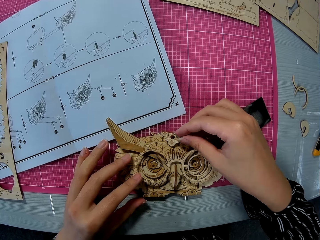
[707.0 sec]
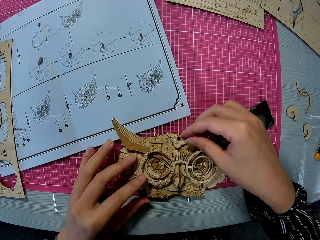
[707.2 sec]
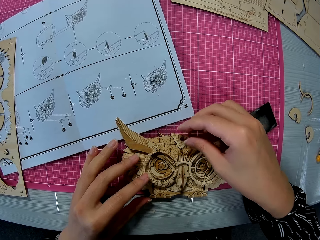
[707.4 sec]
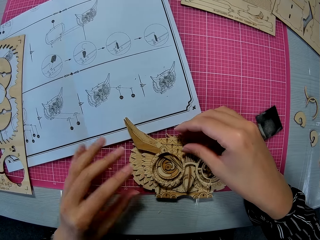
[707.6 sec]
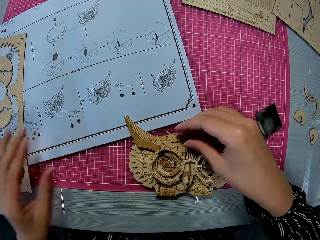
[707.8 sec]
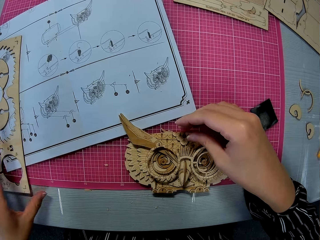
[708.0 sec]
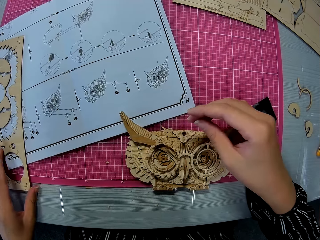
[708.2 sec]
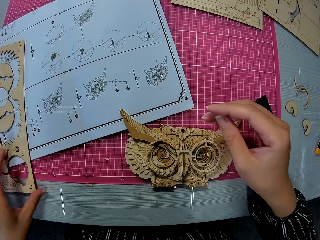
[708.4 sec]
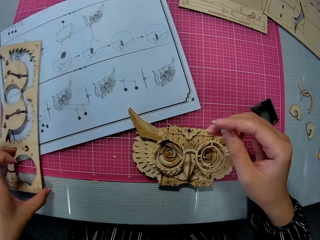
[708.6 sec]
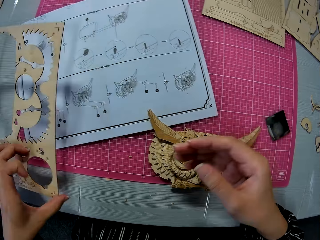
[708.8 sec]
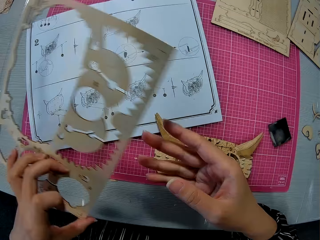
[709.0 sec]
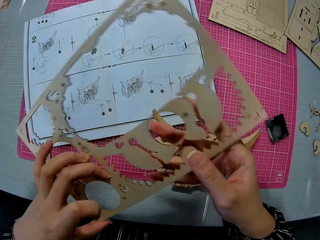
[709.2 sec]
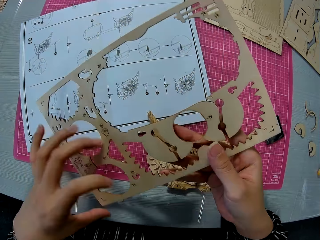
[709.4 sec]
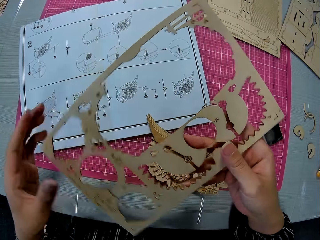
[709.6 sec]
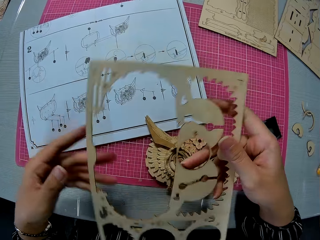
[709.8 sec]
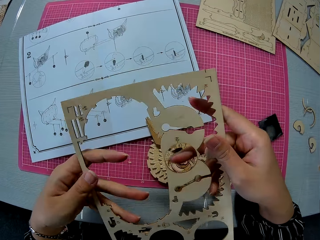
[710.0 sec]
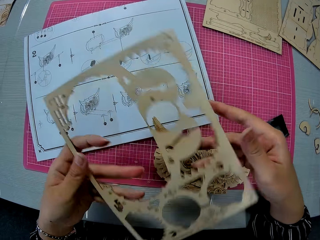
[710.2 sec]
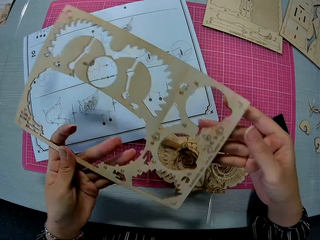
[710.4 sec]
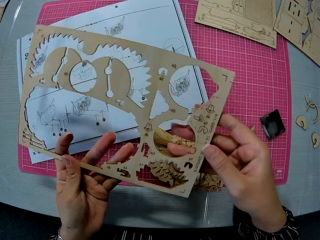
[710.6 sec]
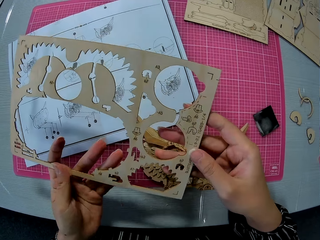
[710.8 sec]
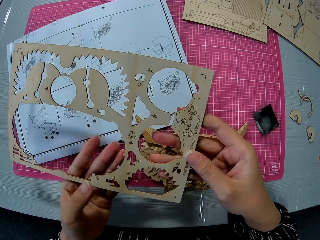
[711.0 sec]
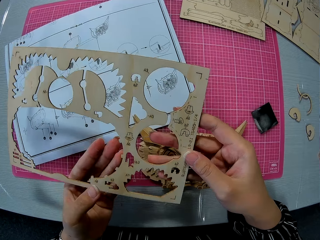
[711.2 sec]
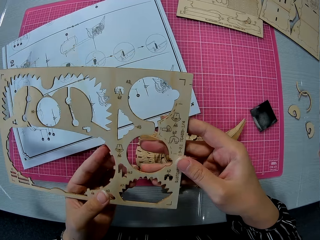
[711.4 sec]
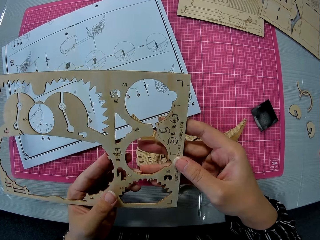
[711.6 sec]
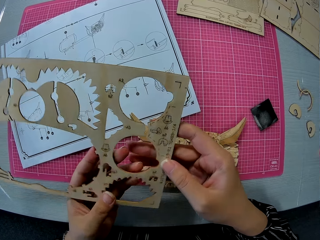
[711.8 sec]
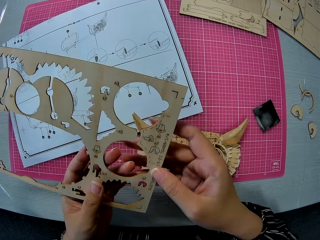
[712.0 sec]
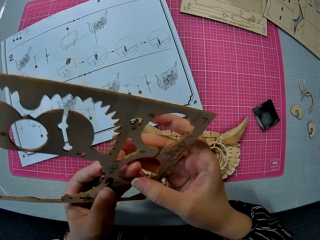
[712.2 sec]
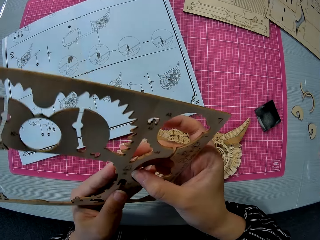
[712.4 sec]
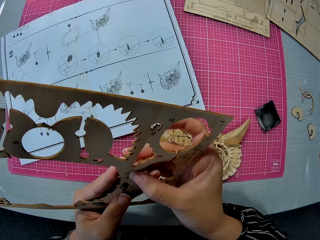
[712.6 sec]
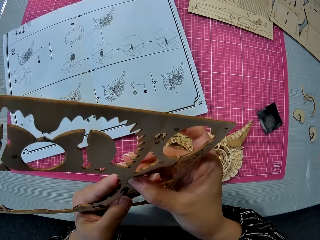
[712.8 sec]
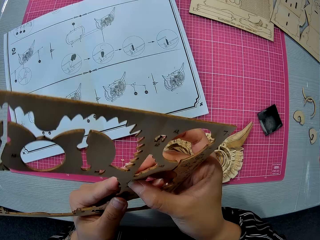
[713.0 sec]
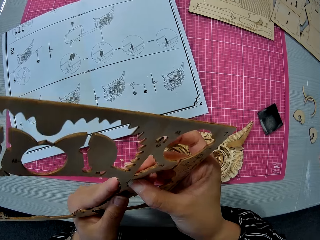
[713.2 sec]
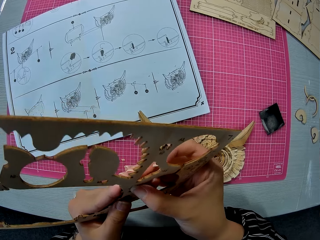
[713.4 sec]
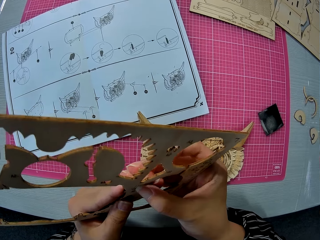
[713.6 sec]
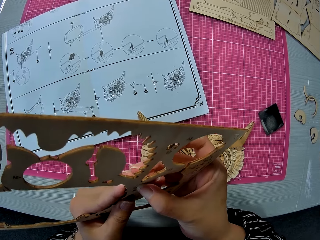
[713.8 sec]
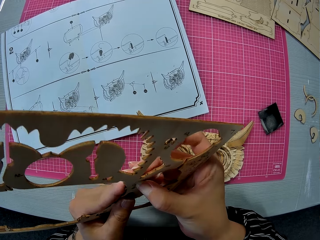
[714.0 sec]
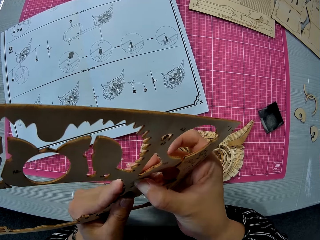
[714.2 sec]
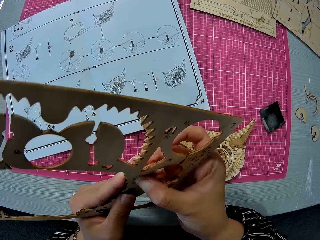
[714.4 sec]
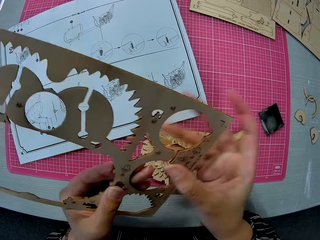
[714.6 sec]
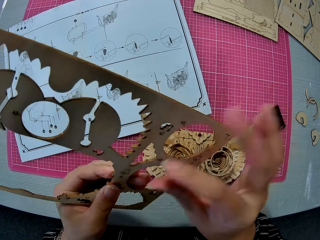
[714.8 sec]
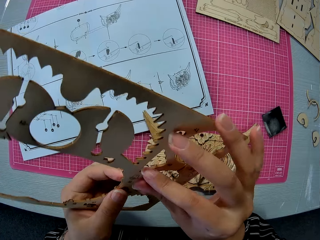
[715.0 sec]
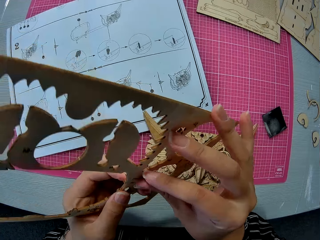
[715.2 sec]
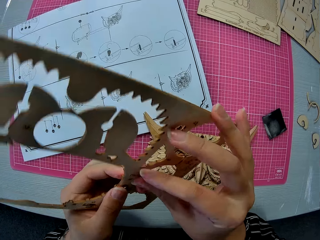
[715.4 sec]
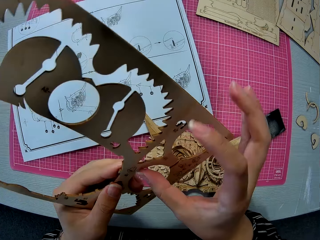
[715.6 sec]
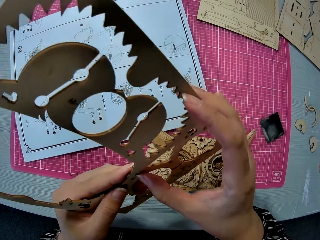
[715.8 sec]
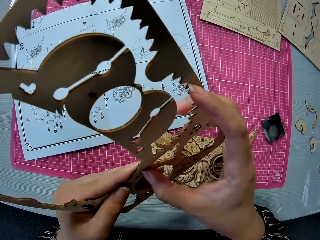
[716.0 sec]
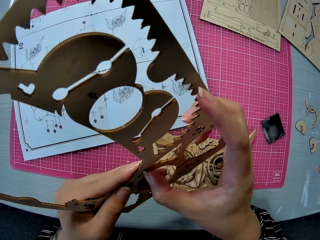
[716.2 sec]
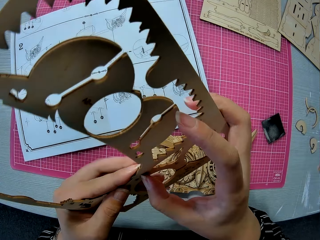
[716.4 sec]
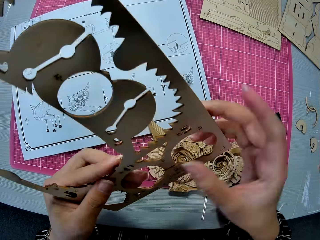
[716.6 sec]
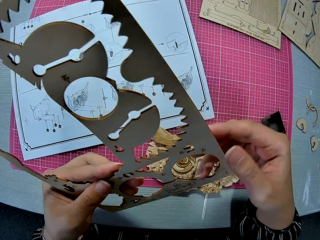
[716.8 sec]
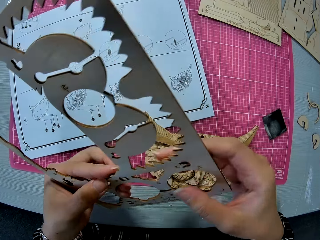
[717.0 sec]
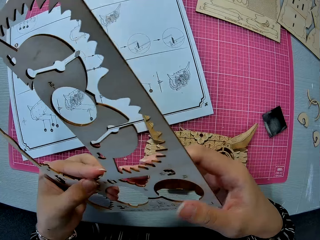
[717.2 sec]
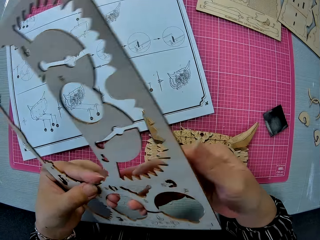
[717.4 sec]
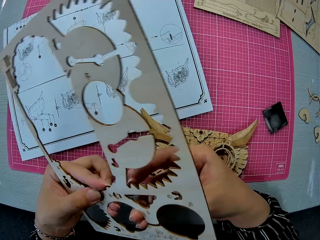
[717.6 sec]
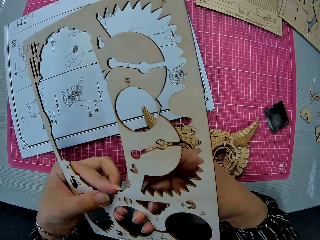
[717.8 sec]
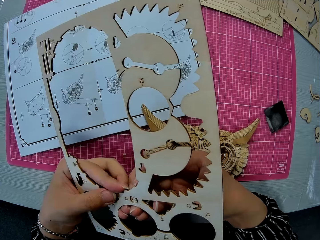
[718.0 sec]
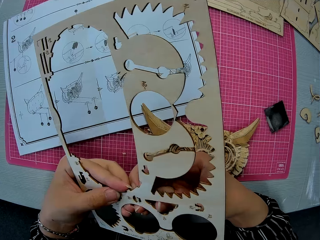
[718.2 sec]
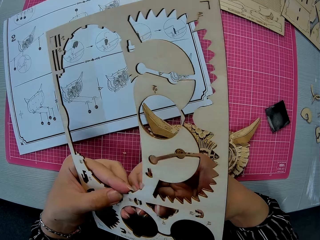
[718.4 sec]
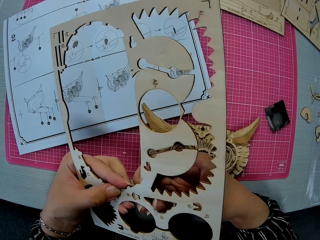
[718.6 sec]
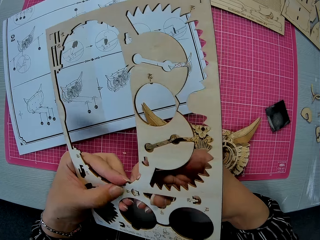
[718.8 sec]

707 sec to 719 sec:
The camera wearer places the small piece or laser cut craft on the assembled wooden puzzle piece or piece of owl wood puzzle. They move a hand. They pick the wooden puzzle sheet or laser cut craft kit. They remove a hand from the piece of owl wood puzzle. They hold the laser cut craft with two hands. They turn the laser cut craft kit and press the laser cut craft kit. They pick out a small piece from the wooden puzzle sheet. They turn the laser cut craft kit.

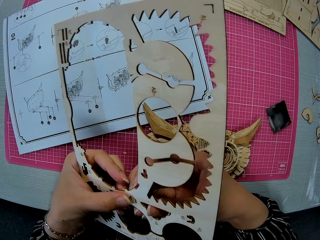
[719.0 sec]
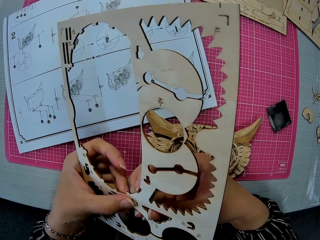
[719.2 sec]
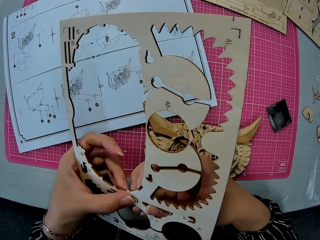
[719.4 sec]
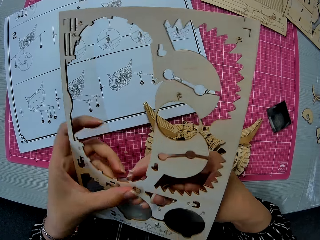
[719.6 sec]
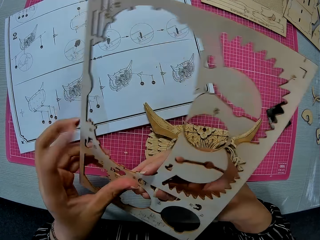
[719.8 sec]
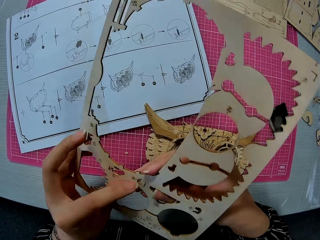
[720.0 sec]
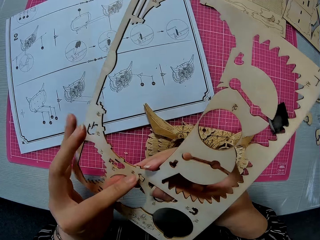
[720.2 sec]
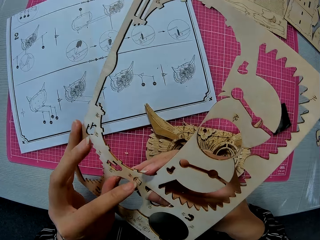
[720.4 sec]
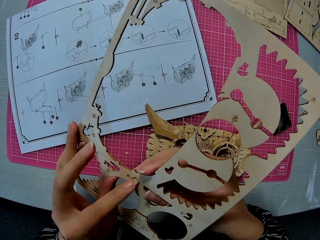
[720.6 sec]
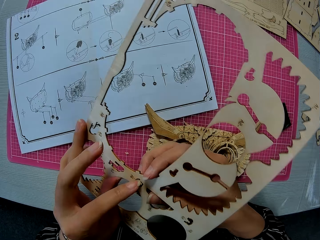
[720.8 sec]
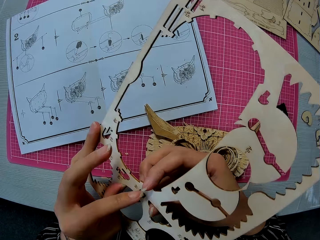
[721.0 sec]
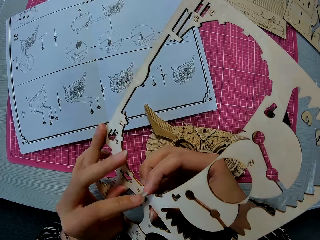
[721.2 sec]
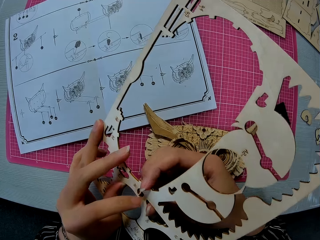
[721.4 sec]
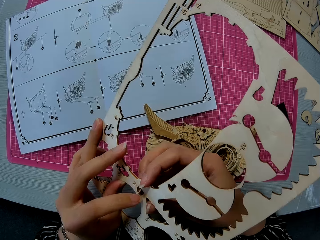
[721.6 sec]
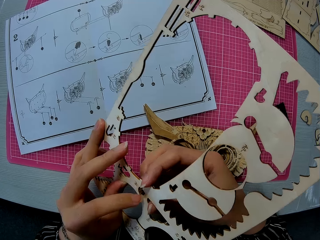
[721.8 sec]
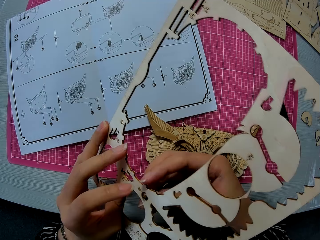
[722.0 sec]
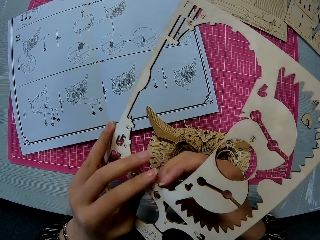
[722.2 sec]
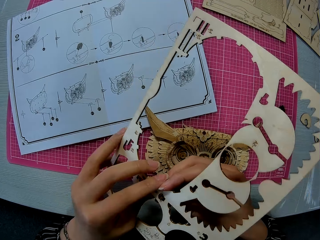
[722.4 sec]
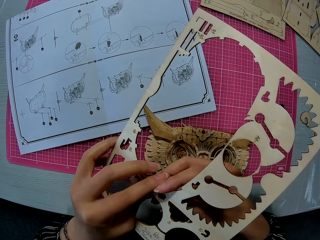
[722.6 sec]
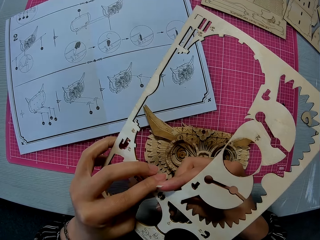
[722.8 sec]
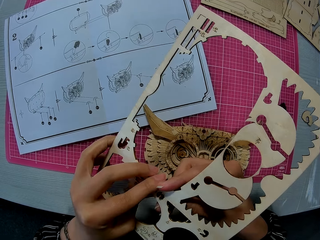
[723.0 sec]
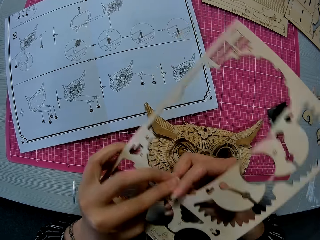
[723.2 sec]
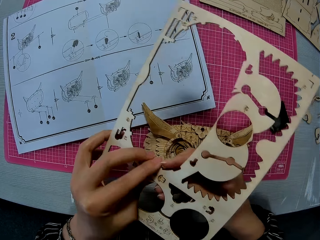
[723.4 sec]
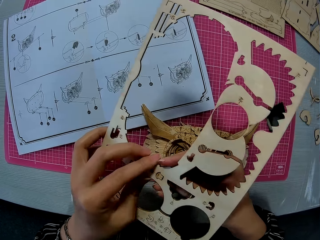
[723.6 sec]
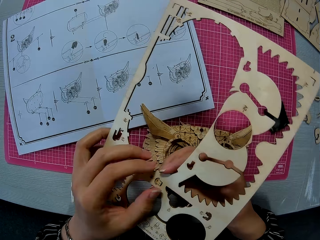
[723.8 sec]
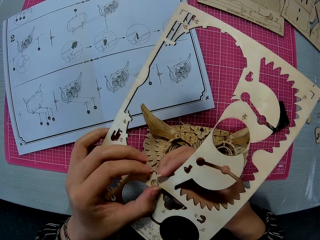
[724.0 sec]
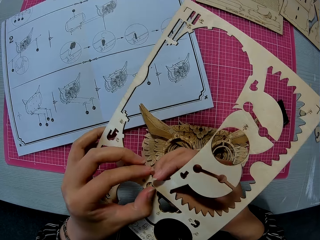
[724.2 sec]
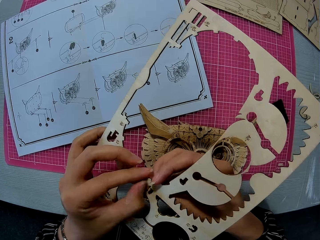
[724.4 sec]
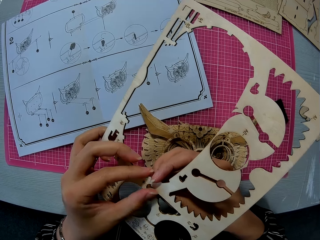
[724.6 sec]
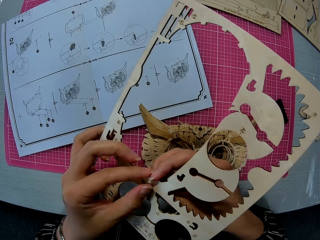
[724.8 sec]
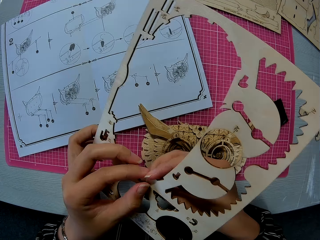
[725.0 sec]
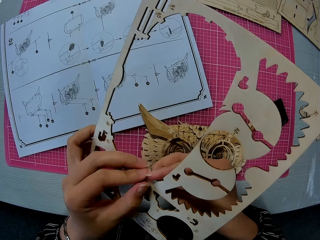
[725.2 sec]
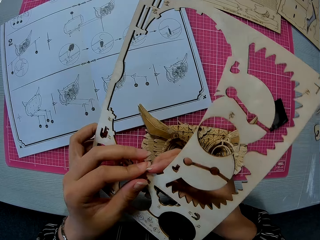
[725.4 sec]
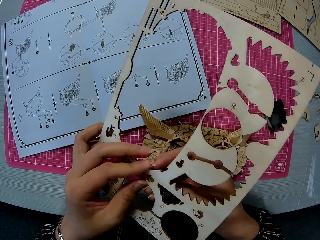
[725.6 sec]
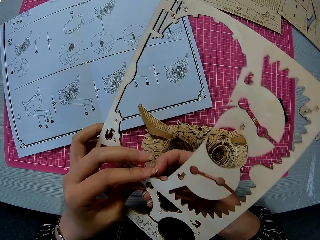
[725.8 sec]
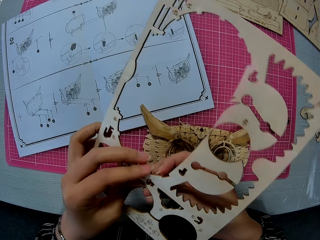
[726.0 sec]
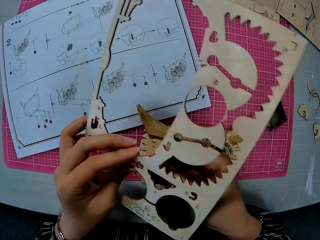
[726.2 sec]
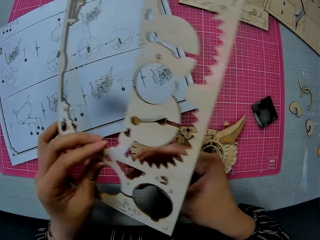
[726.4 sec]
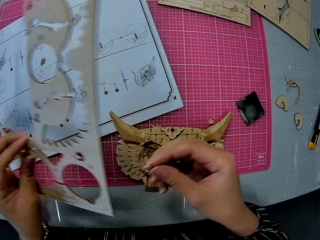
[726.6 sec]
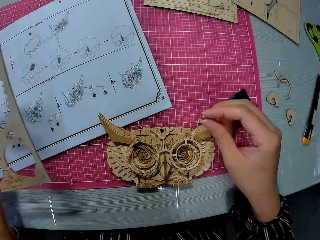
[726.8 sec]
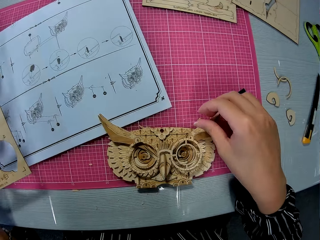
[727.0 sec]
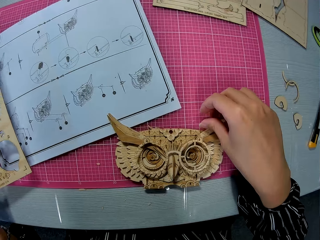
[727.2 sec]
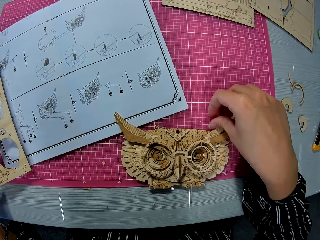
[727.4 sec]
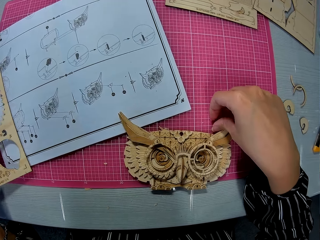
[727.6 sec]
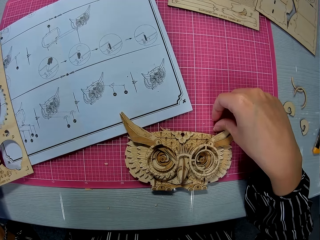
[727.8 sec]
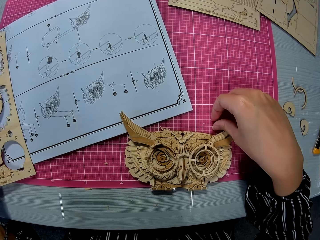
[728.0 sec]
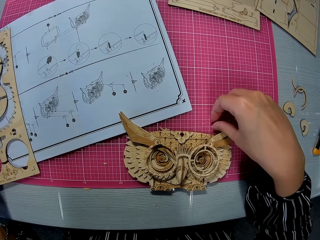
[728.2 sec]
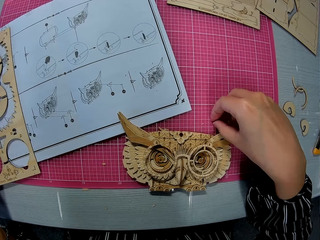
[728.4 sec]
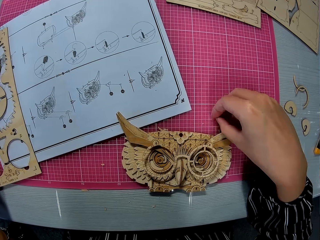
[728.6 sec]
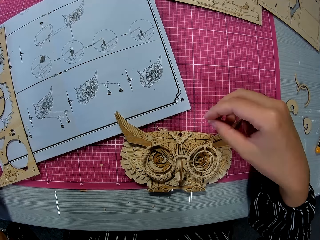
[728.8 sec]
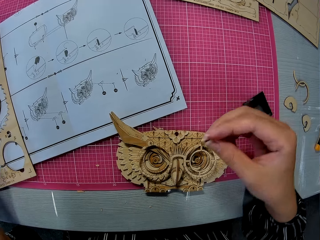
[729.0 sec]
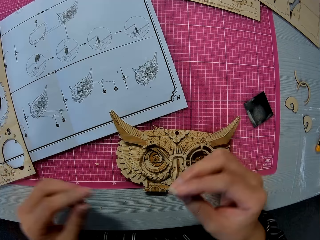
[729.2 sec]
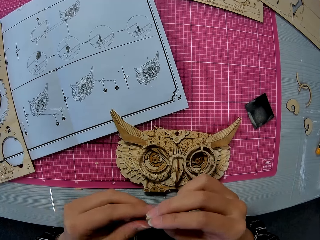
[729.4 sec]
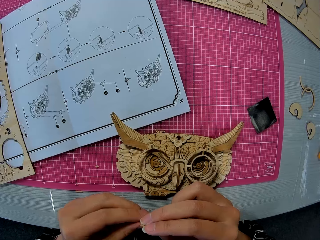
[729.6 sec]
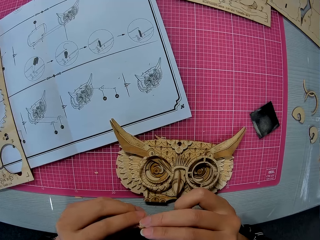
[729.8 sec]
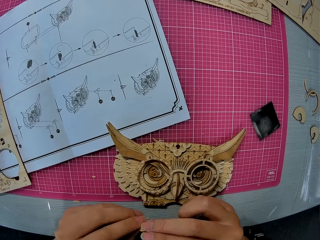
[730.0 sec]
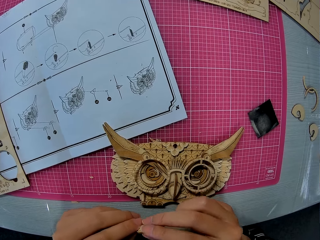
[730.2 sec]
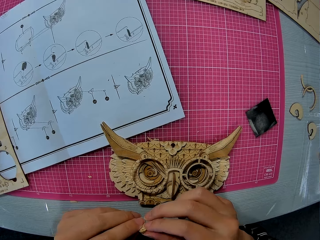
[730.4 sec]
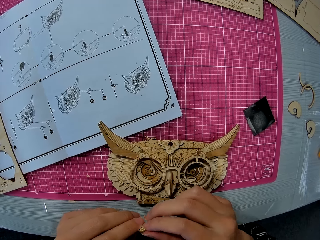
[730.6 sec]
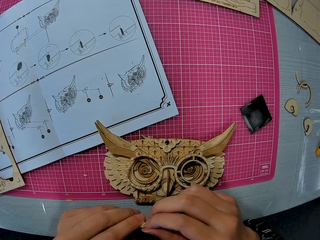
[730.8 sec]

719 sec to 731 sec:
The camera wearer removes the laser cut craft. They remove the laser cut craft. They press the laser cut craft. They remove the laser cut craft. They put the laser cut craft on the cutting mat. They pick the small piece or laser cut craft on the cutting mat. They move a hand. They hold the laser cut craft with two hands.
